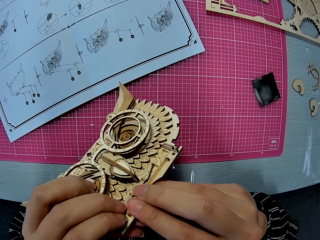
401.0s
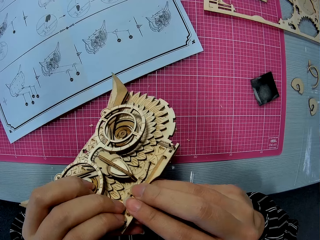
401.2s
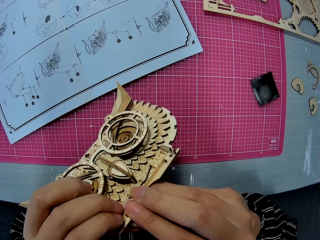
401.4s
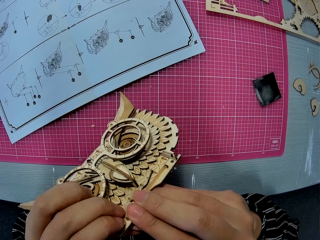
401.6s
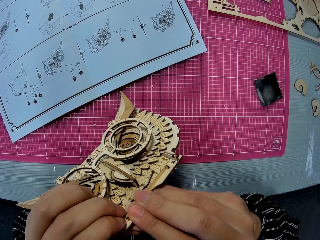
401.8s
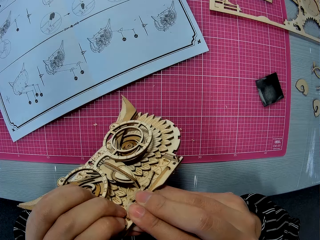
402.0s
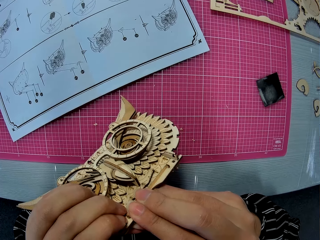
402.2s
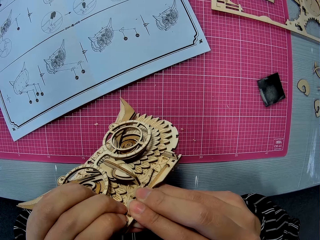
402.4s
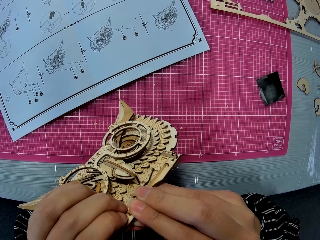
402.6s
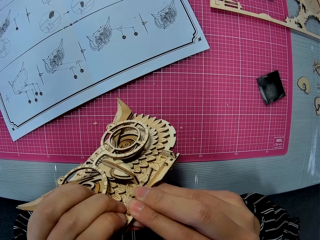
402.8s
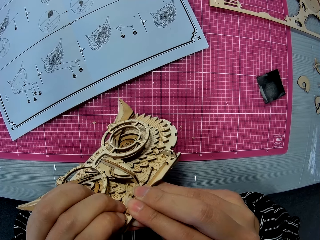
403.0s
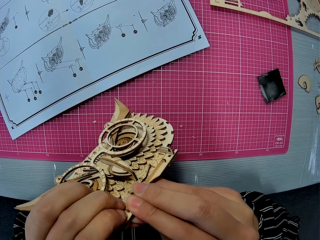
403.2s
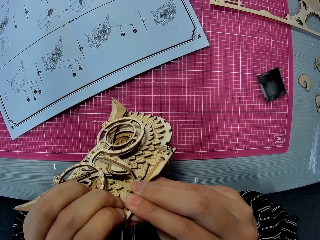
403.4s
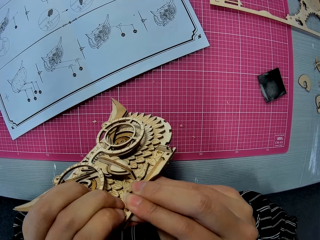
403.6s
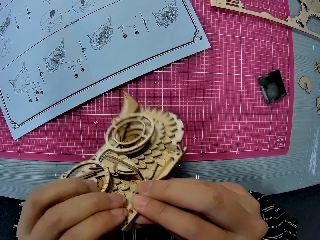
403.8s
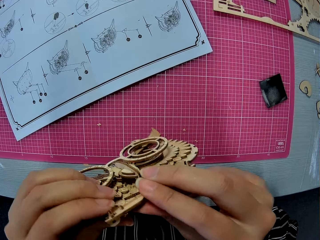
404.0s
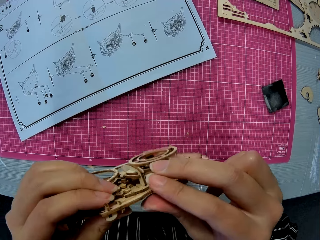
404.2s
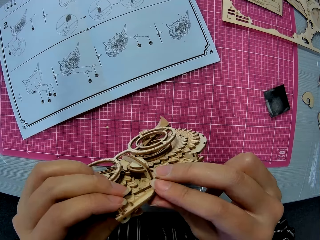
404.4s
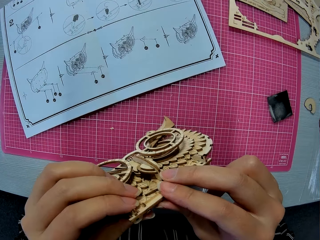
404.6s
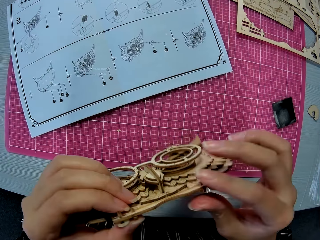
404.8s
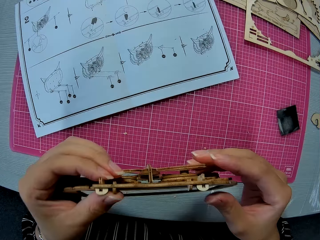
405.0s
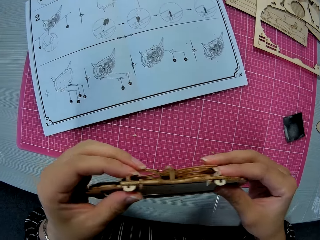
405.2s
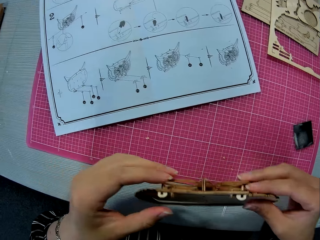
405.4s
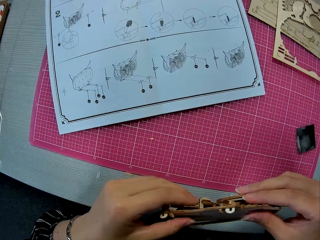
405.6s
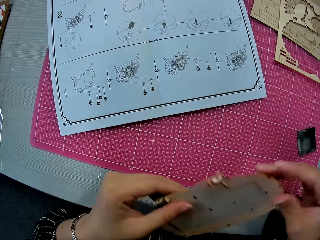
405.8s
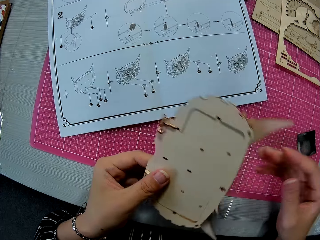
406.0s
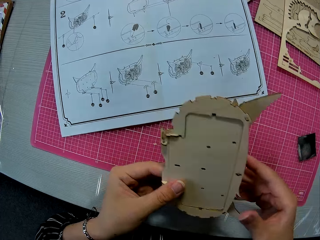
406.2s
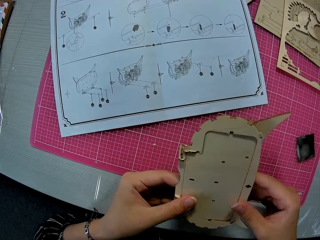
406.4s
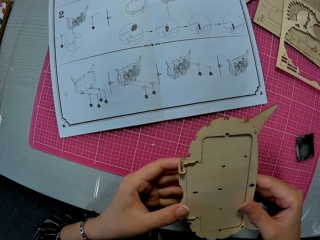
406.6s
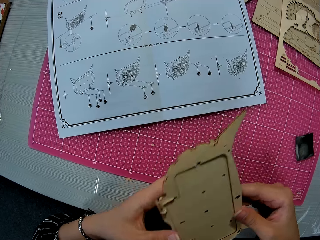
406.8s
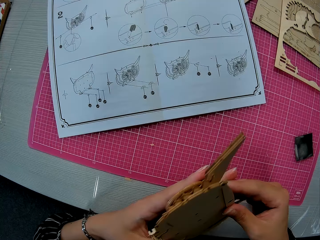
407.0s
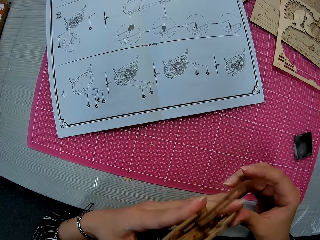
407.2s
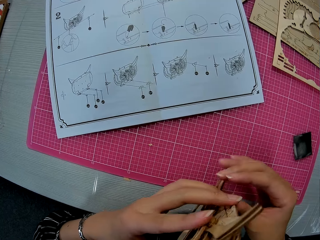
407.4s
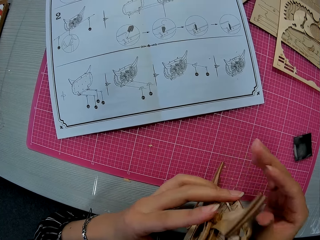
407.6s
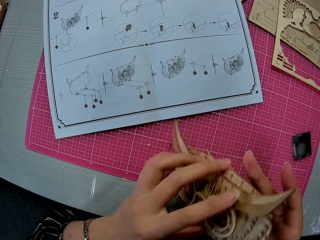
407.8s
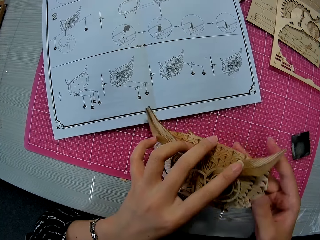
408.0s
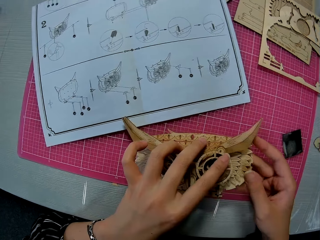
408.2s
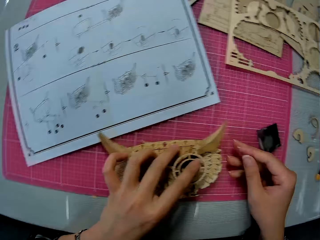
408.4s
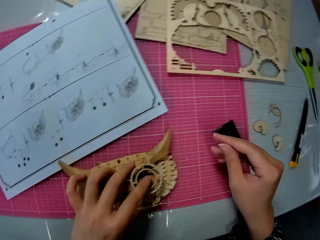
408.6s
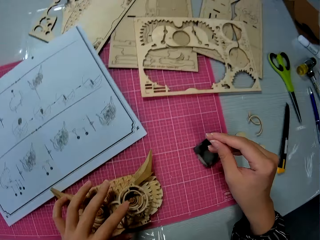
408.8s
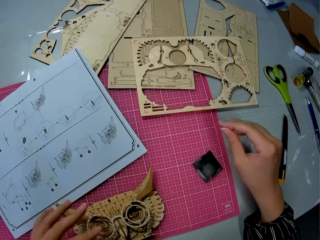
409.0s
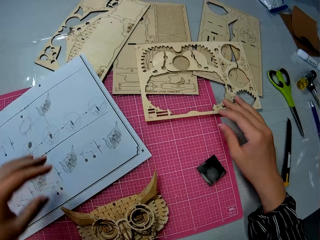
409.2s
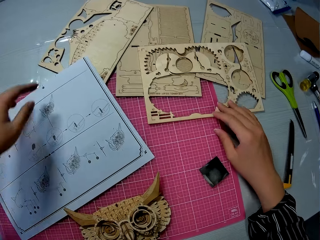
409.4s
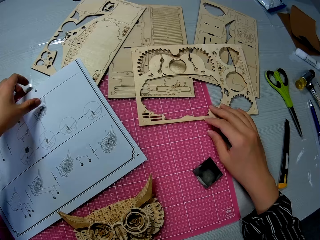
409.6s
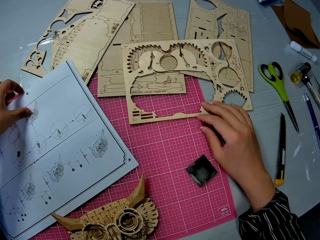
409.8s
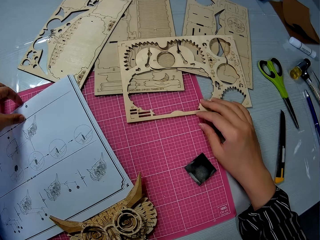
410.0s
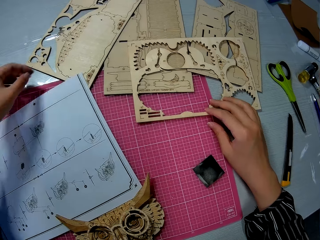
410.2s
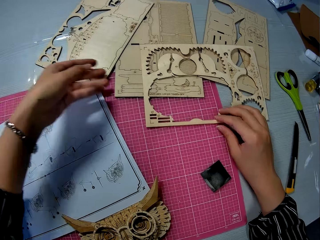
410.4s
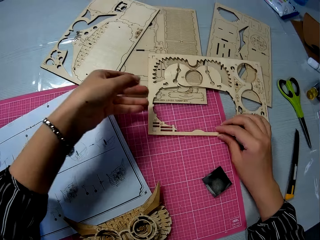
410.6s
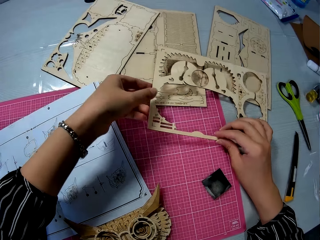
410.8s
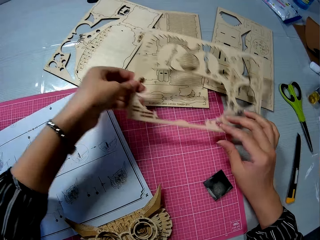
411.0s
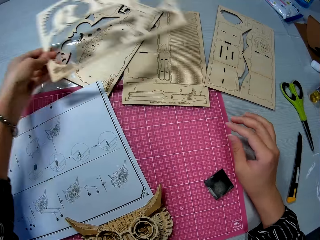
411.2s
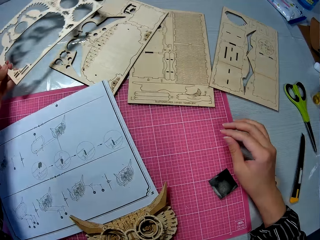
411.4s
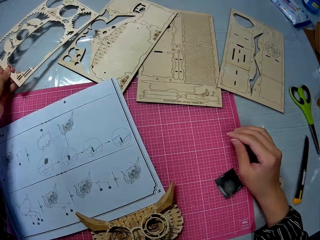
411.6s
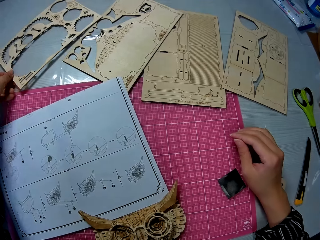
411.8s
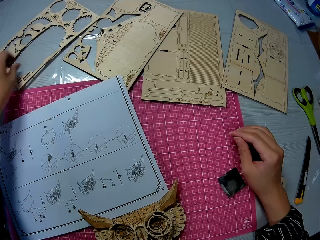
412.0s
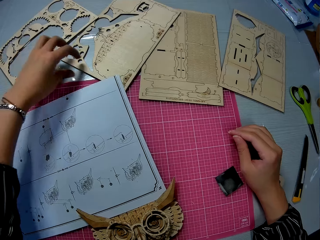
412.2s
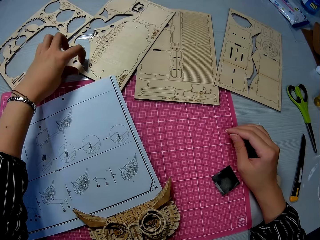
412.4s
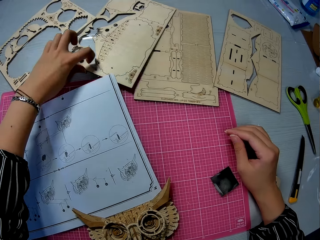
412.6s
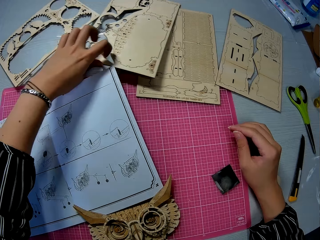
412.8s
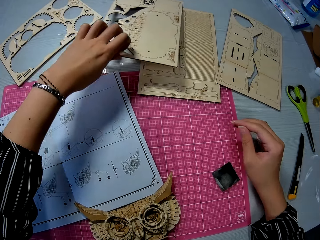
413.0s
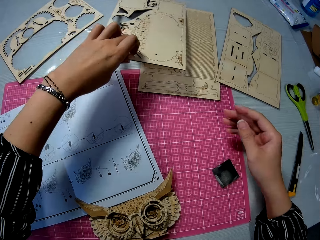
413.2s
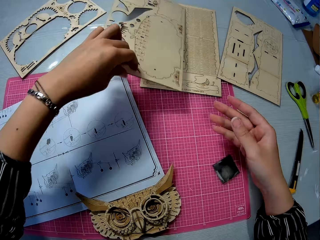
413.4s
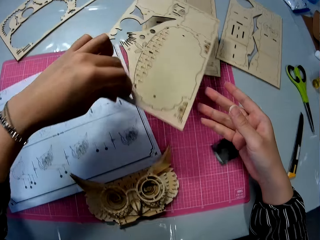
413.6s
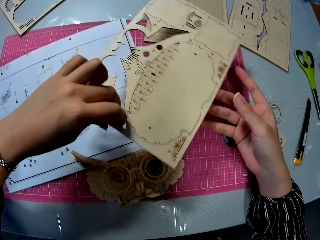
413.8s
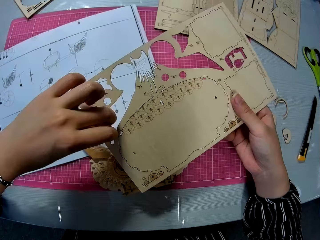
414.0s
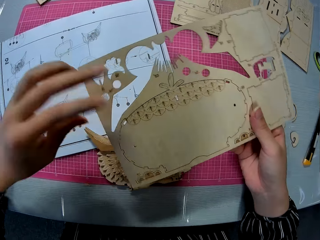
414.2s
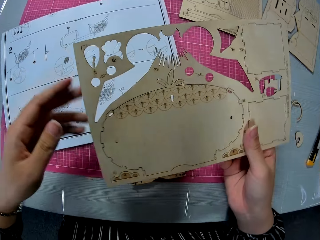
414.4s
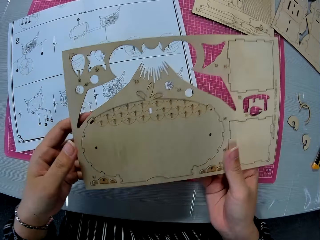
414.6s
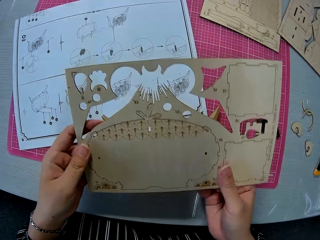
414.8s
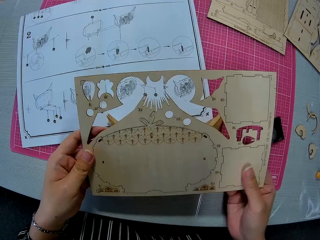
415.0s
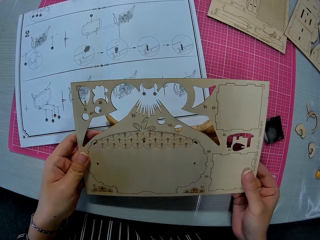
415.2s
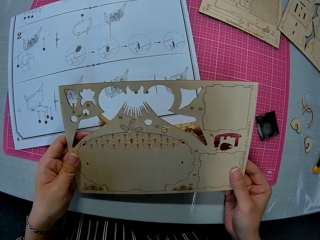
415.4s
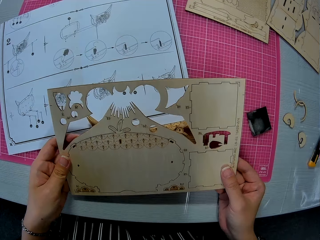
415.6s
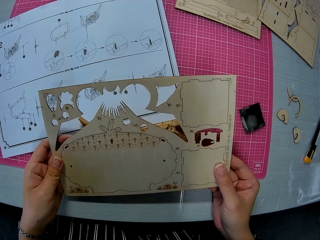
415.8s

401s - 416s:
The camera wearer turns the owl storage. She drops the assembled wooden puzzle piece on the cutting mat. She puts the owl storage box on the table. She places her right hand on the wooden puzzle sheet. She adjusts the paper instruction on the cutting mat with her left hand. She moves the puzzle sheet on the cutting mat to a table. She picks the laser cut kit and drops the laser cut kit on the table. She picks another wooden puzzle sheet on the table.

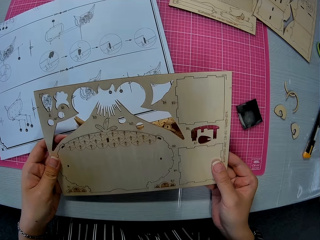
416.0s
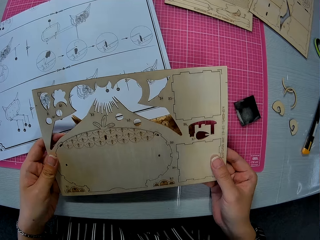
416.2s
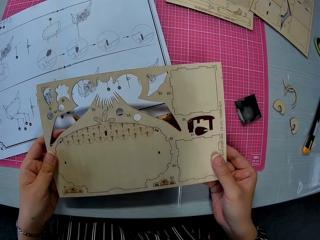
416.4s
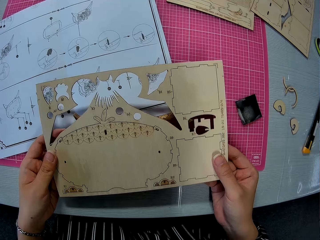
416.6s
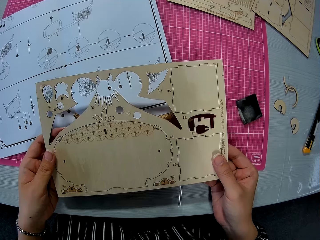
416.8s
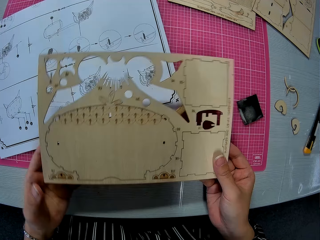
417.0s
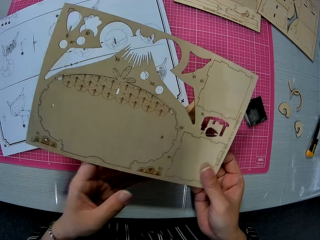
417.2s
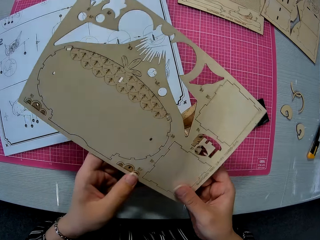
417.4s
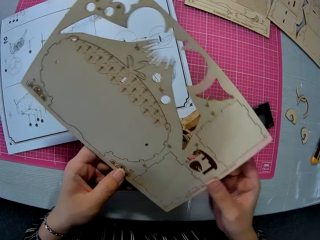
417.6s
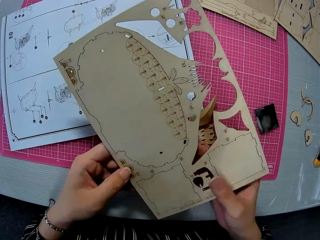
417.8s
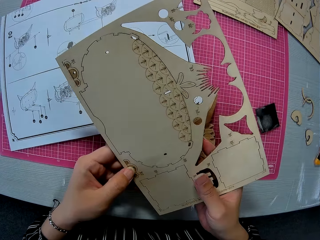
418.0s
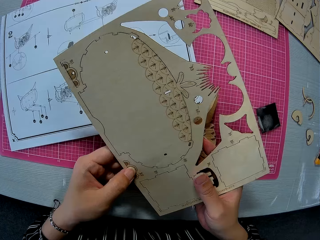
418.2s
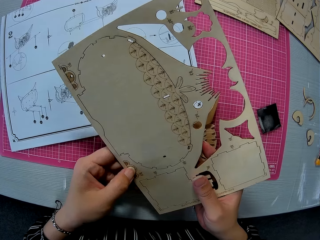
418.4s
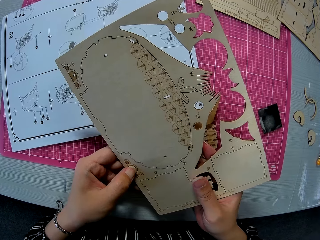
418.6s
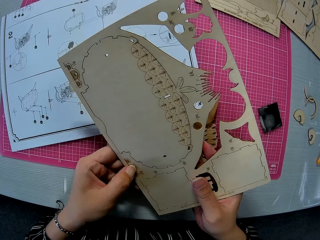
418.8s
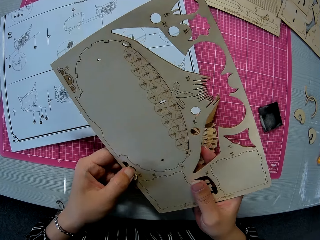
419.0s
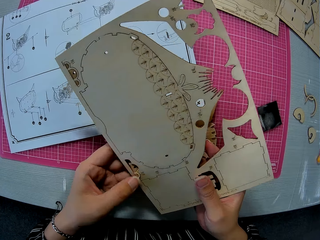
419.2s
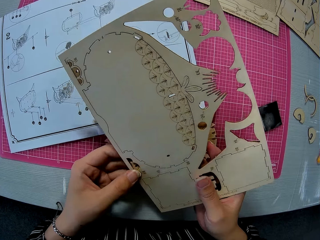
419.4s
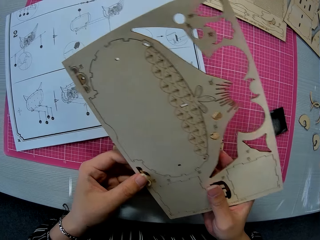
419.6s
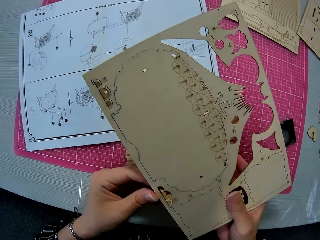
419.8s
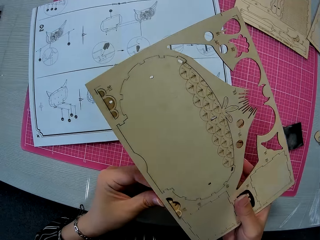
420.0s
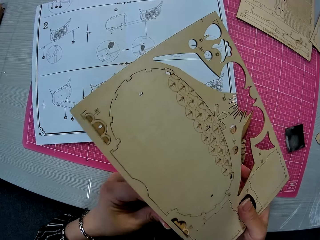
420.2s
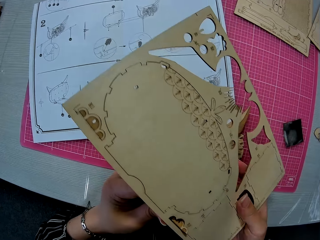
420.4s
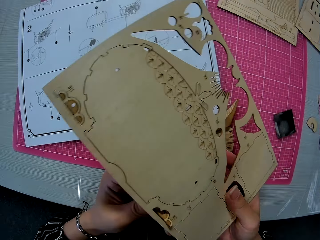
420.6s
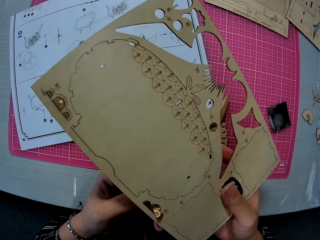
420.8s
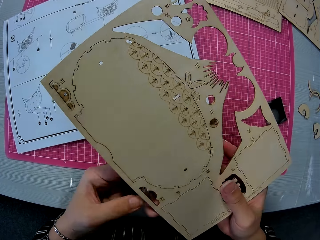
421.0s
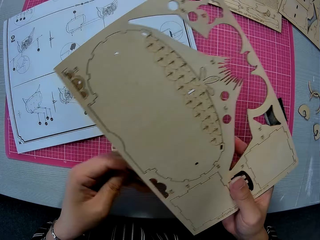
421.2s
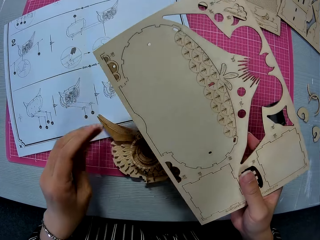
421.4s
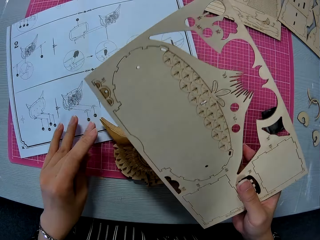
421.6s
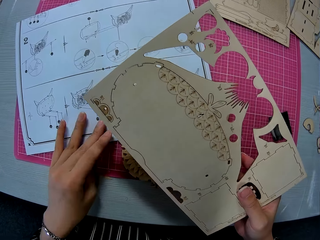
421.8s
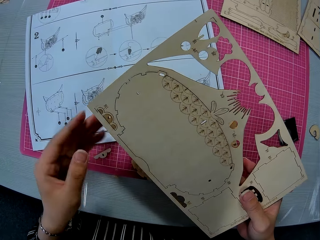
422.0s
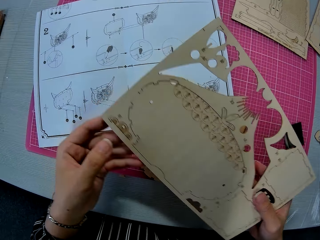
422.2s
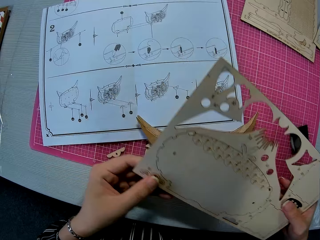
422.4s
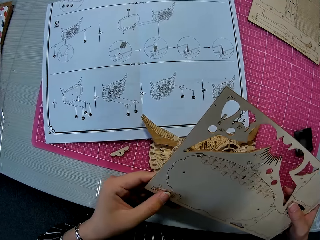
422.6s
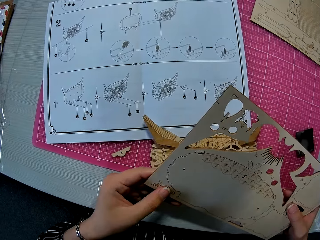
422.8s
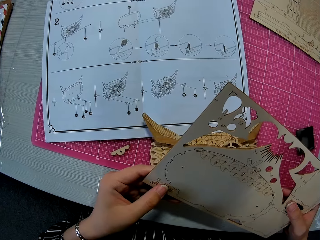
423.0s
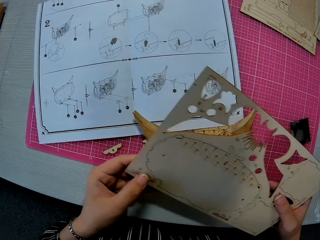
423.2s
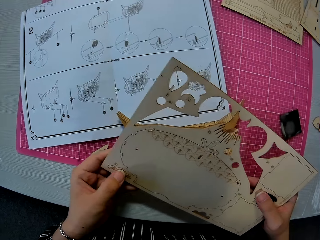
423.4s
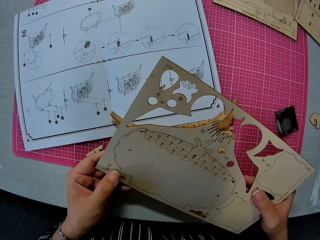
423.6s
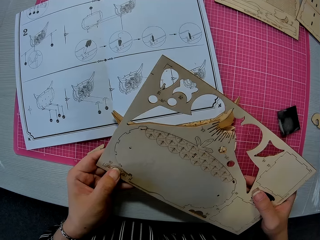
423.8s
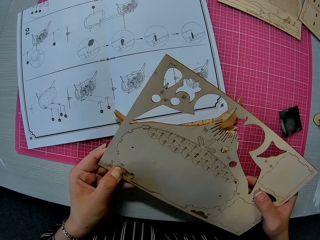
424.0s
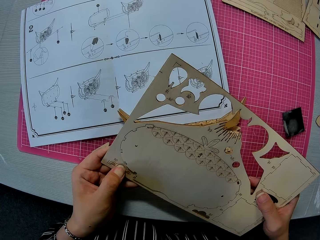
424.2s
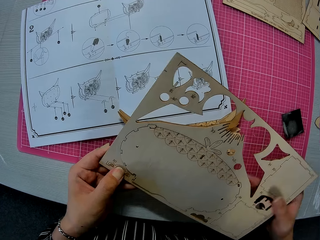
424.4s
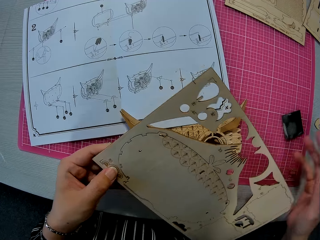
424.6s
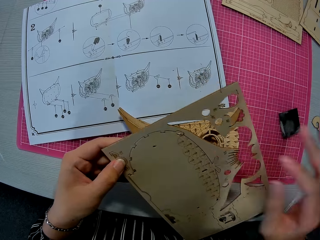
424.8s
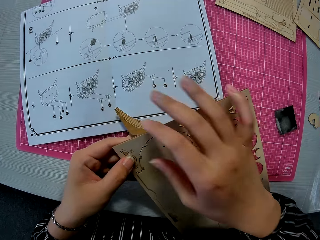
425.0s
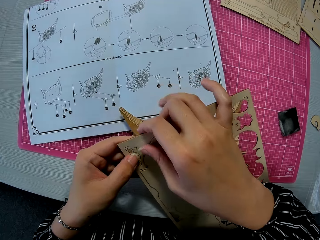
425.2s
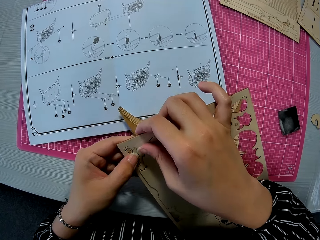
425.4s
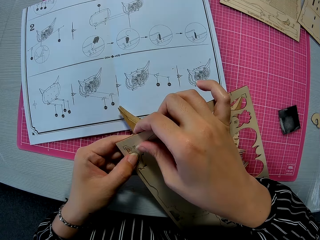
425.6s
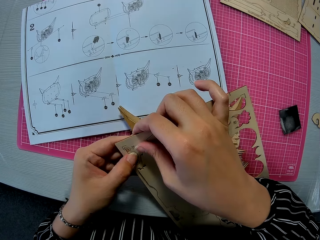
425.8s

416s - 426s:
The camera wearer pushes out a small piece from the wooden puzzle sheet. They drop the small piece on the cutting mat. They push out another small piece from the wooden puzzle sheet.
